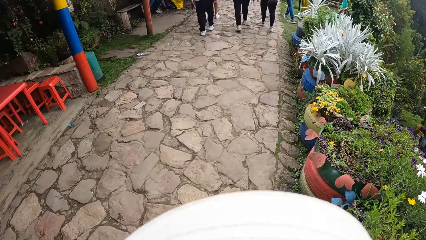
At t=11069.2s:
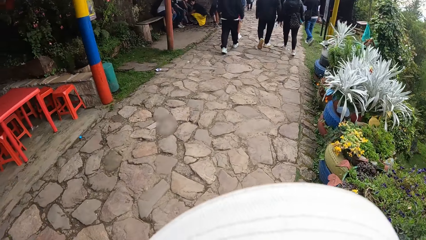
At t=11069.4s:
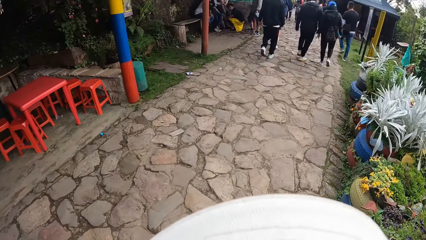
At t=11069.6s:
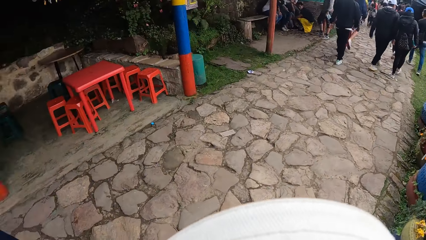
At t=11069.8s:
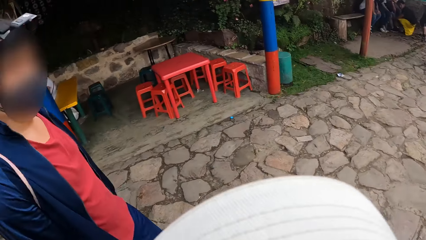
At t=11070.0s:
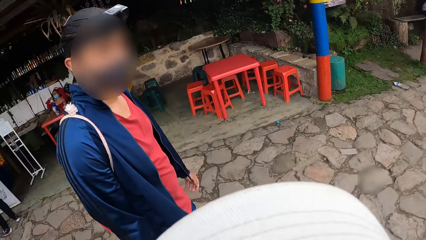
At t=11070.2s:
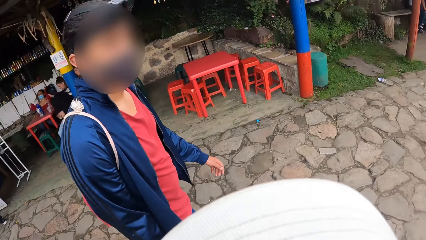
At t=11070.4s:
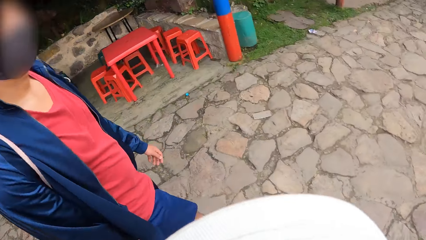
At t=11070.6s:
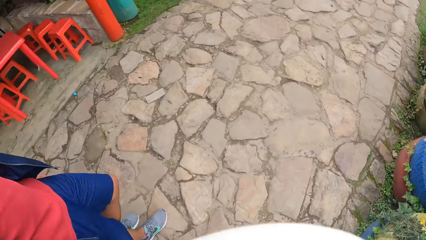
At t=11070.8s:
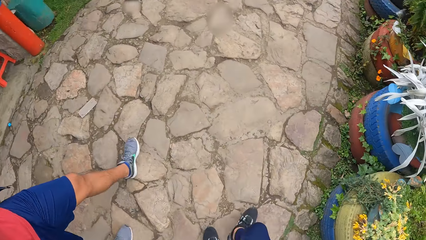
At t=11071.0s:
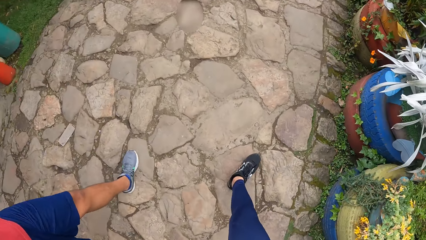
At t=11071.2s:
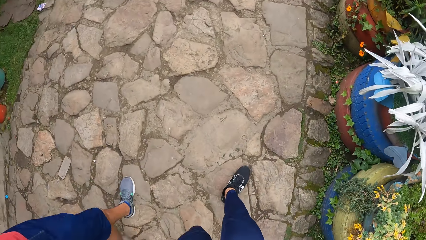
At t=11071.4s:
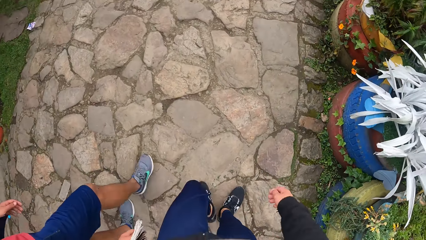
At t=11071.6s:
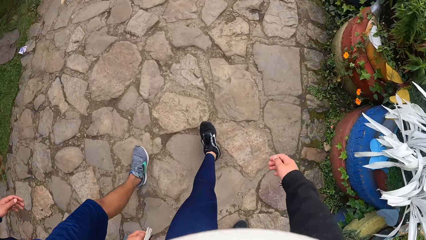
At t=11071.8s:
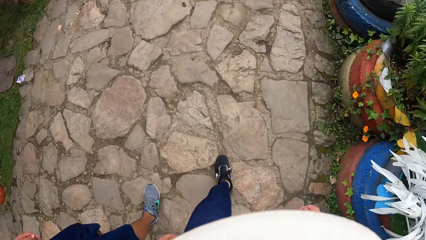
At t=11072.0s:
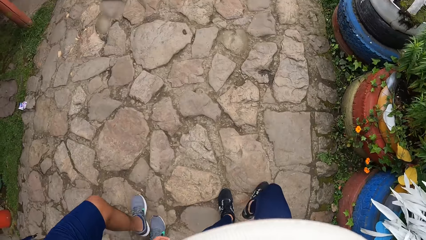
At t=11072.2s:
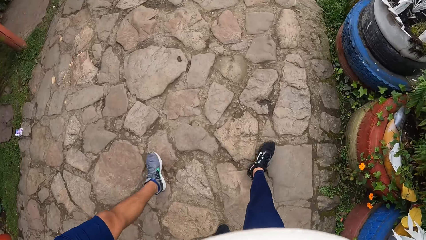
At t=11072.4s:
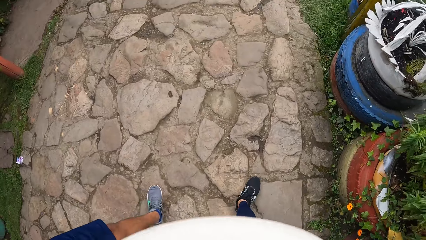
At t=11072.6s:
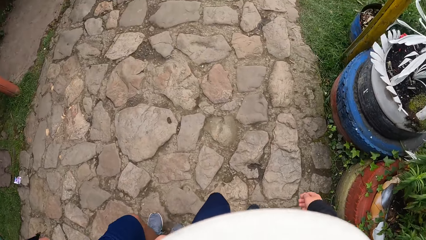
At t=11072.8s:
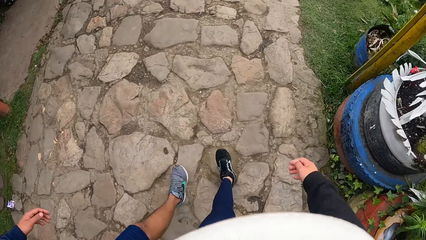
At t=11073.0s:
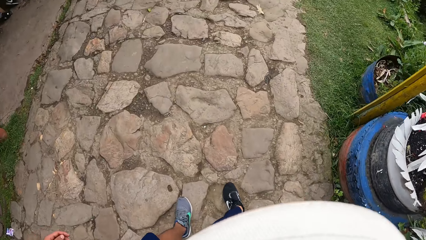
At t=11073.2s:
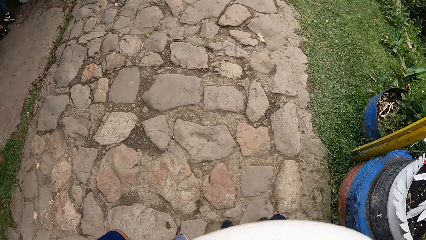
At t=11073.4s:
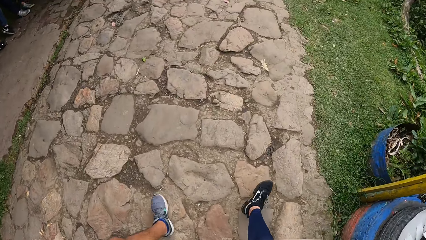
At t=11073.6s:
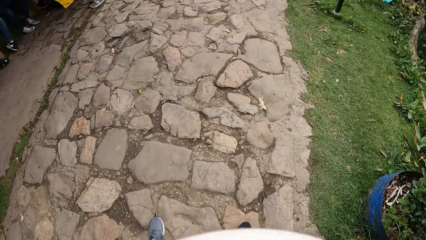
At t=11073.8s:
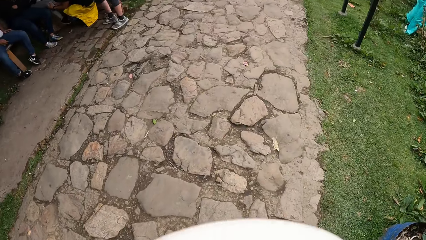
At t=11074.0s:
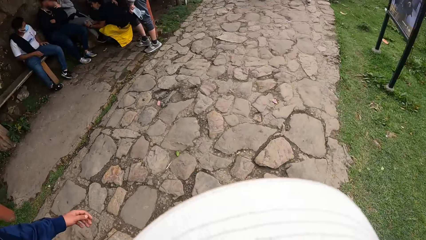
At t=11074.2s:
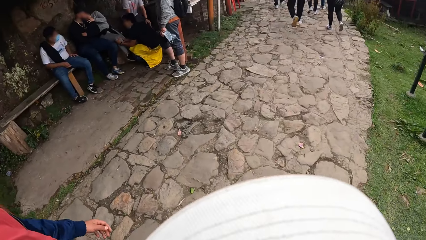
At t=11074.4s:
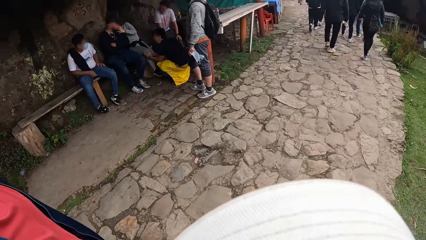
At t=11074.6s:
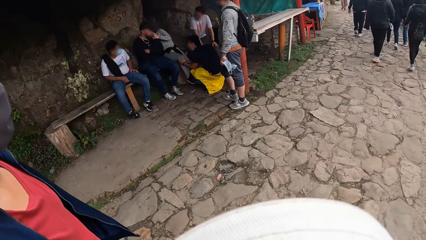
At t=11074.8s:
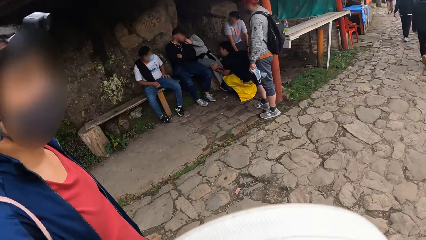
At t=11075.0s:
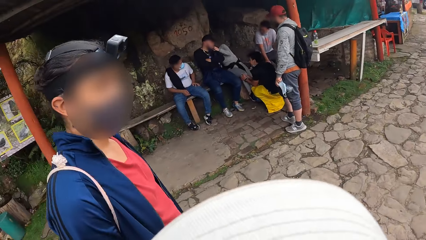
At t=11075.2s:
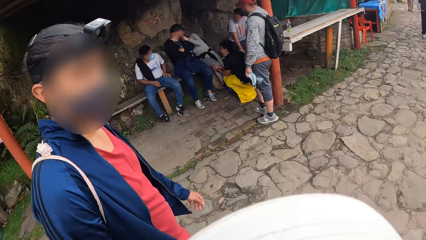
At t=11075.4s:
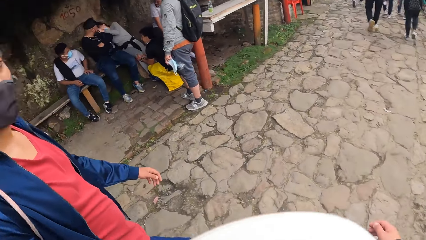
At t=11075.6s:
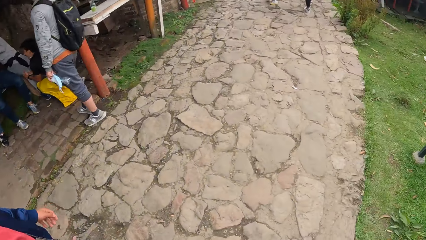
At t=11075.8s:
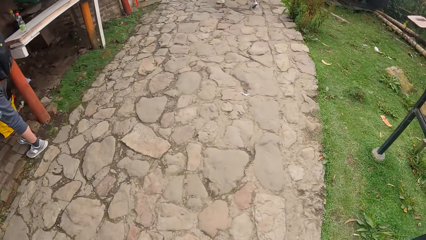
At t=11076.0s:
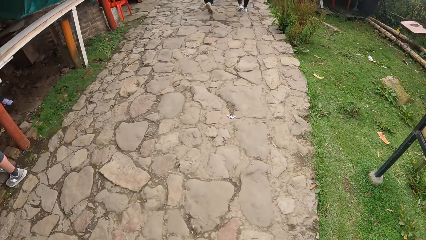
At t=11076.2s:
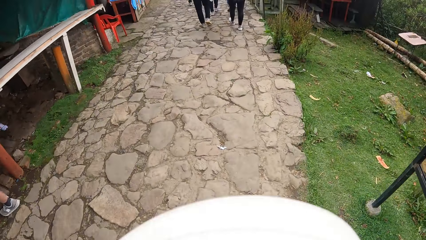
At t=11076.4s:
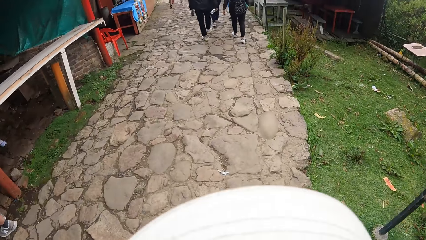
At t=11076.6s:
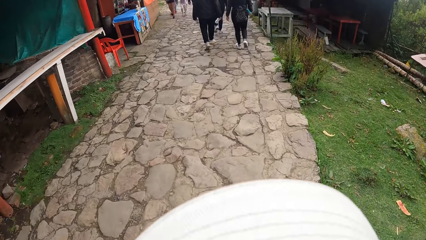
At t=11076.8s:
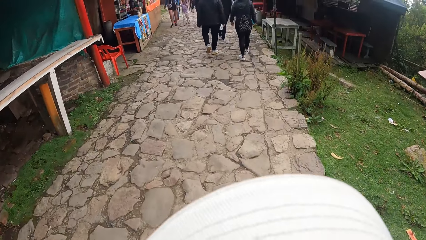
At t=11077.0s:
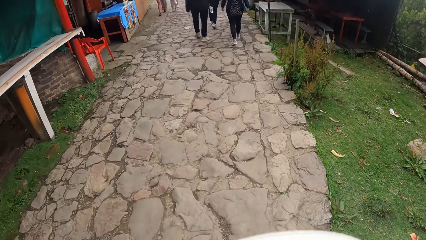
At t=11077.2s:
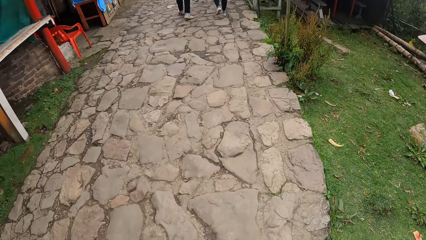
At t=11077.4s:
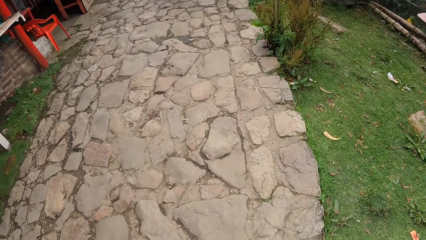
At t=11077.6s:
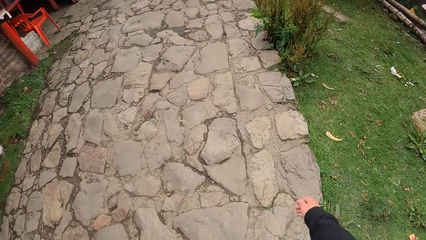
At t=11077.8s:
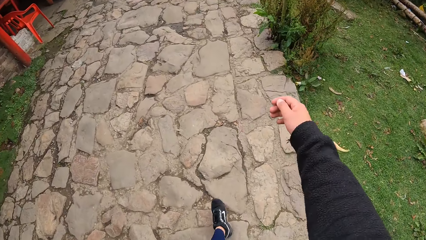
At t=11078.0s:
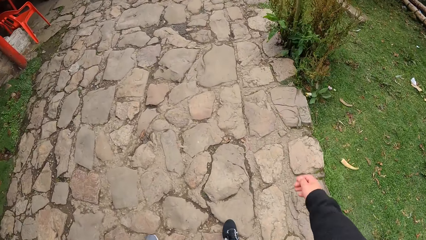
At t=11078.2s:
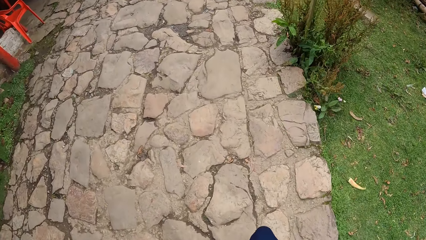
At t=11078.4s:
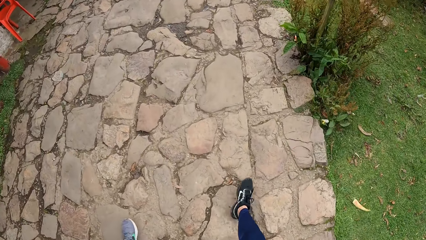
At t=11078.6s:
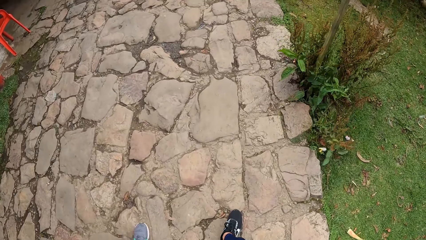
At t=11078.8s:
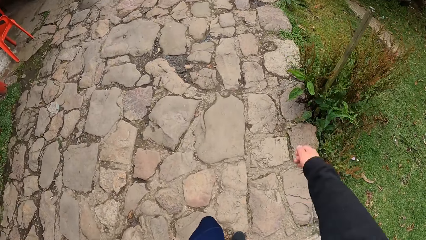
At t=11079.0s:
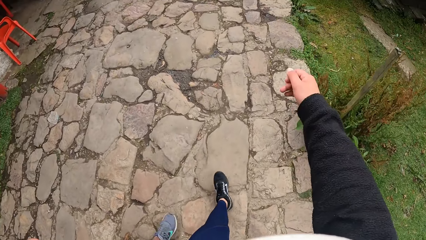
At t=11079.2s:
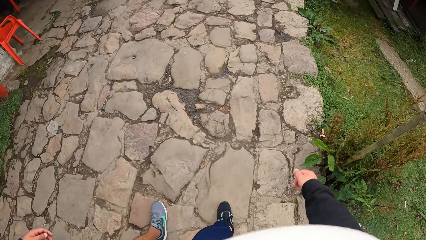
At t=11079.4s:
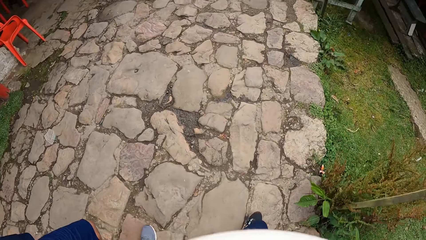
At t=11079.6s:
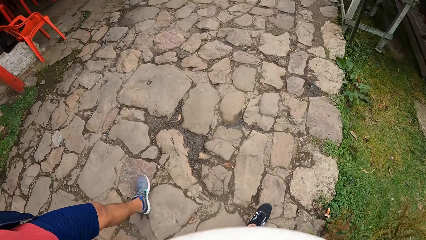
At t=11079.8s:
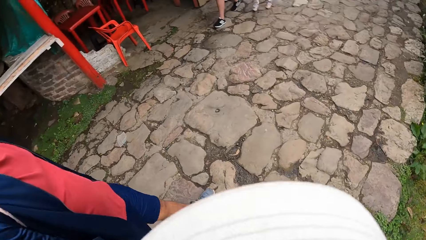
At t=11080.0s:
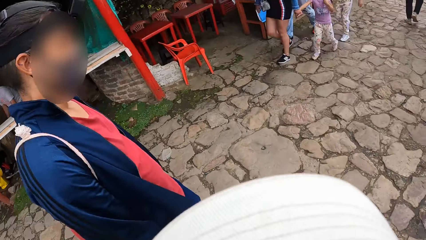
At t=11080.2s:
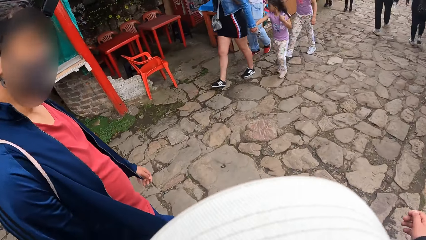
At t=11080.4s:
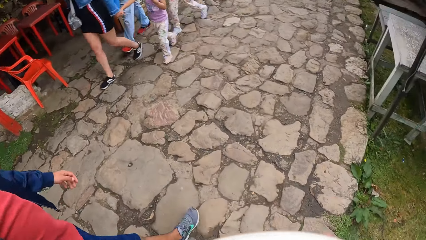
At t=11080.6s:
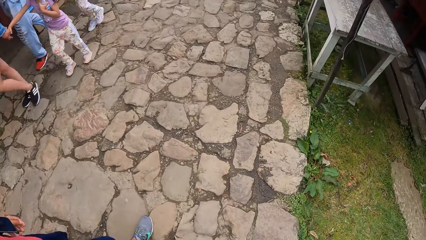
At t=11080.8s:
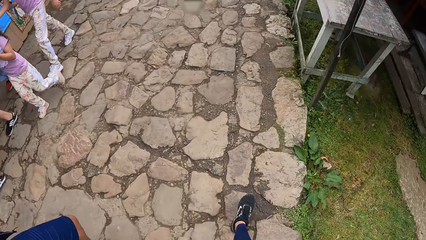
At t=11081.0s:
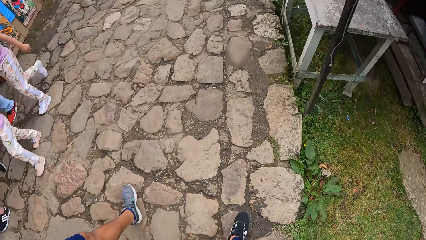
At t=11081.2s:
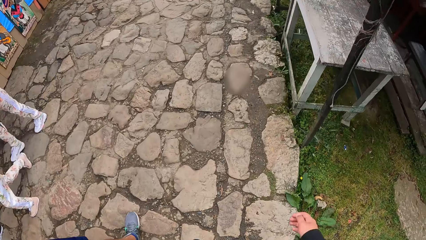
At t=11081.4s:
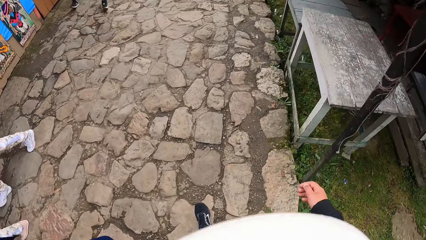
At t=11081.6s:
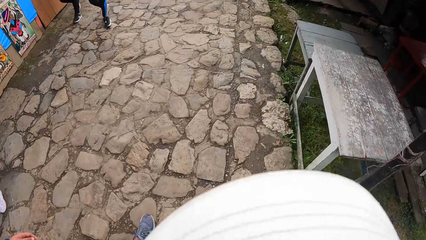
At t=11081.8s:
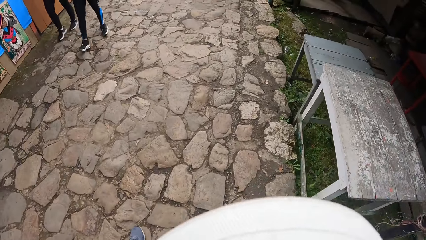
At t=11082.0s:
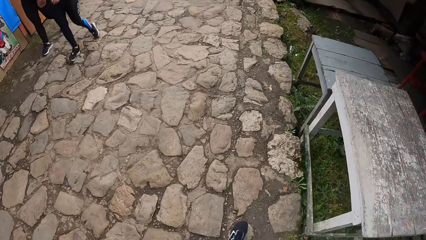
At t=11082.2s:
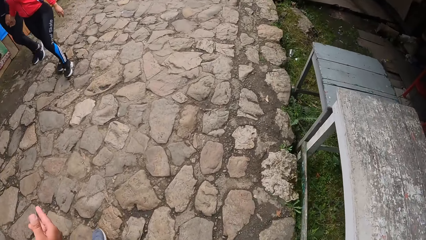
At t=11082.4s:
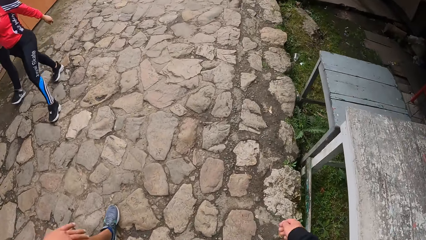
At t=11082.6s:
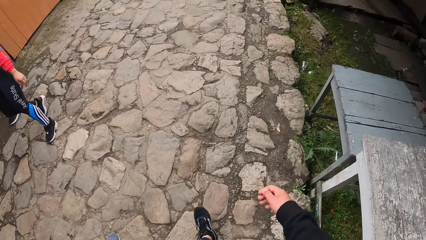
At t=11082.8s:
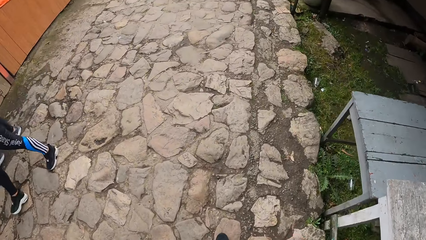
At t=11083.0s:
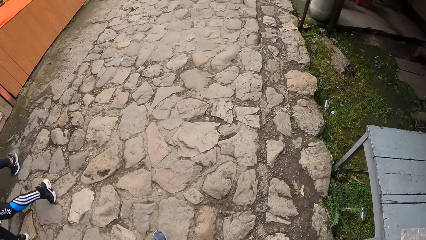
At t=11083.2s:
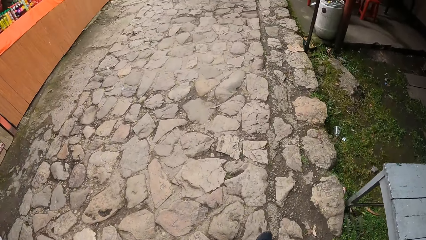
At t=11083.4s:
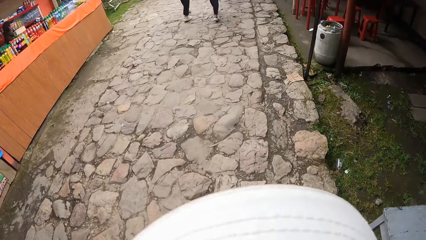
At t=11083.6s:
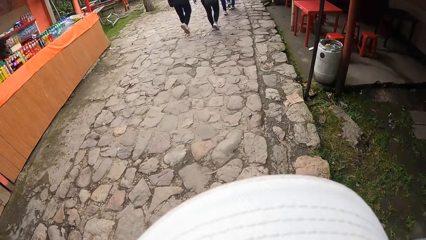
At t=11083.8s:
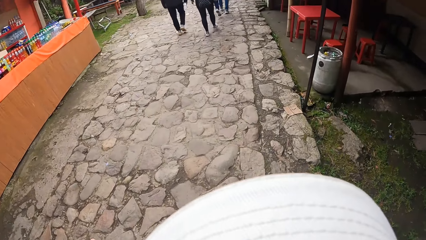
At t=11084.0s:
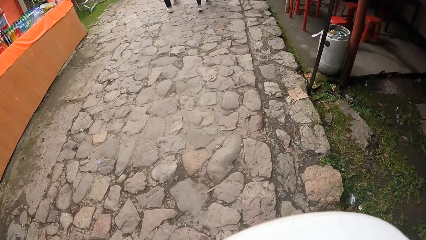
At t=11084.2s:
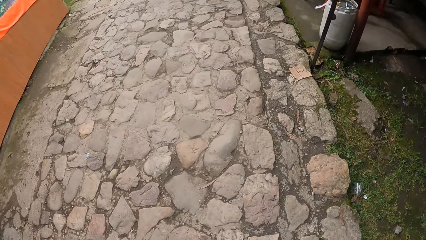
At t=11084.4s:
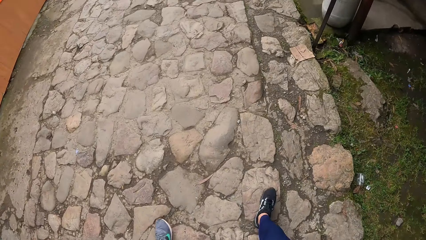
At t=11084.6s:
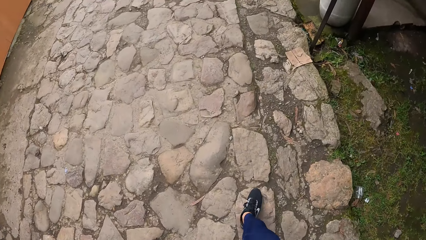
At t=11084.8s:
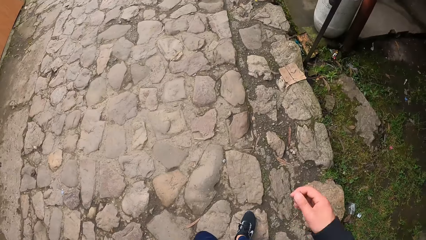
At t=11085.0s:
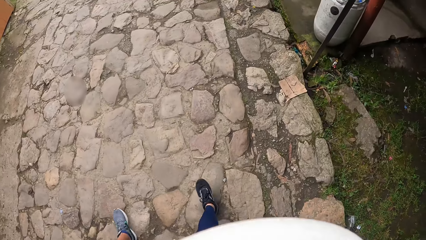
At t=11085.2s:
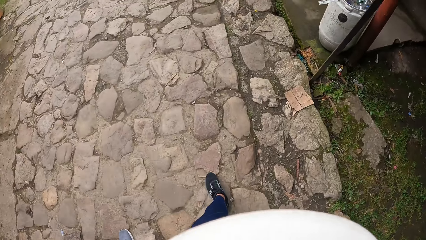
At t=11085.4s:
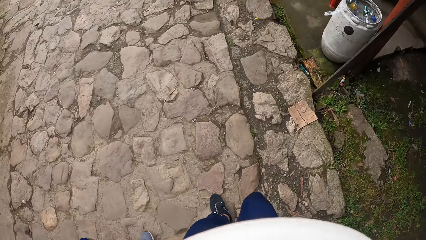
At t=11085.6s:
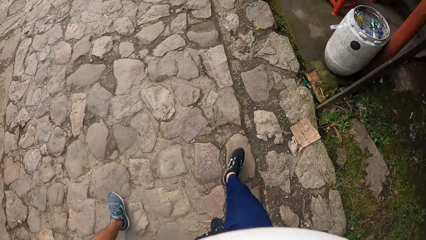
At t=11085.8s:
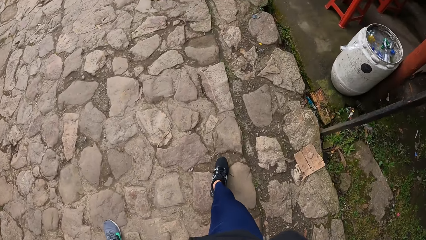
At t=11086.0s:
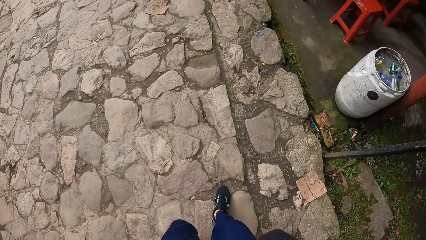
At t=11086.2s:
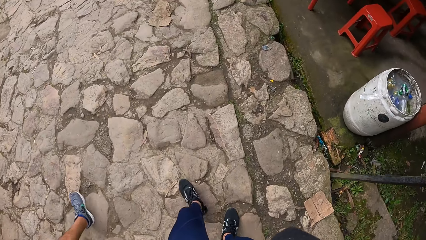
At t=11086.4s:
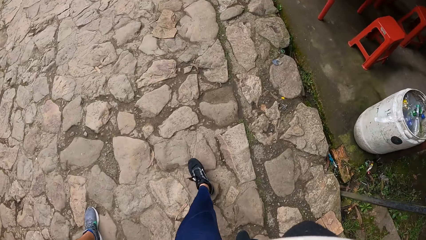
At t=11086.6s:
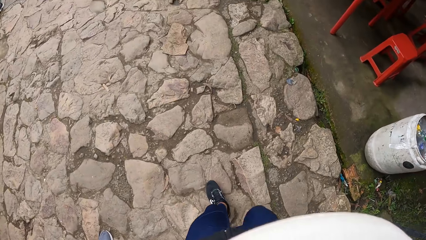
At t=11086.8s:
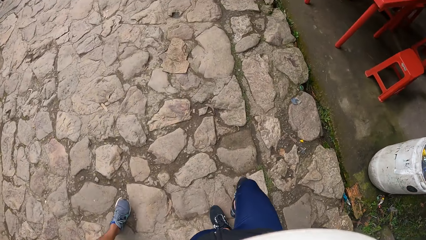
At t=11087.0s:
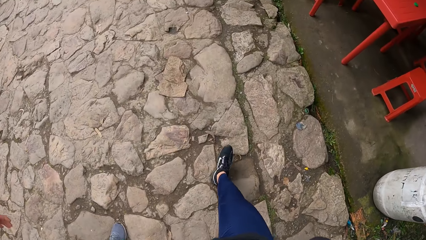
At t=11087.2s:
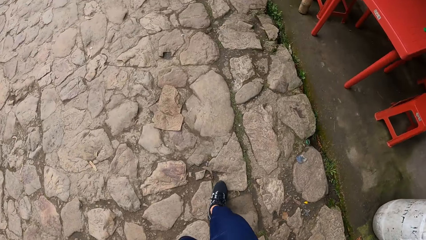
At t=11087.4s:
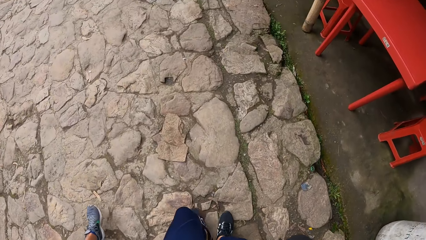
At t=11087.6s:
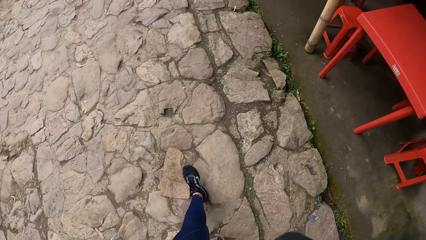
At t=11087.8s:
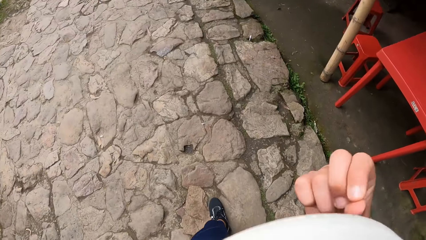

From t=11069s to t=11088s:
The camera wearer converses with a person. He hikes down the mountain. He converses with the person. He hikes down the mountain. He looks around. He hikes down the mountain. He touches his face with his right hand. He walks down the stairs.
